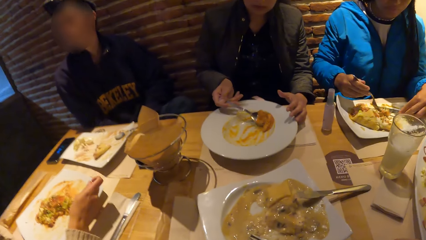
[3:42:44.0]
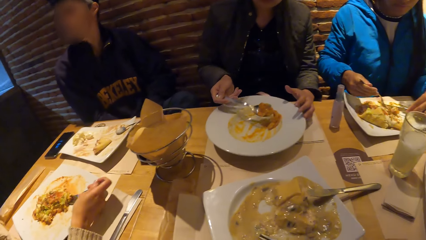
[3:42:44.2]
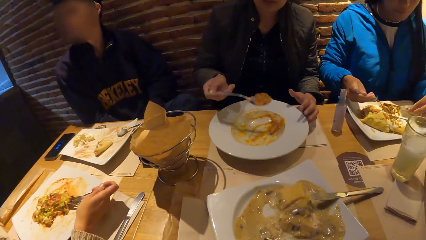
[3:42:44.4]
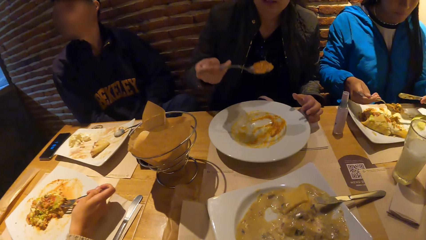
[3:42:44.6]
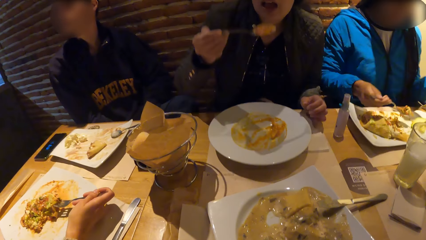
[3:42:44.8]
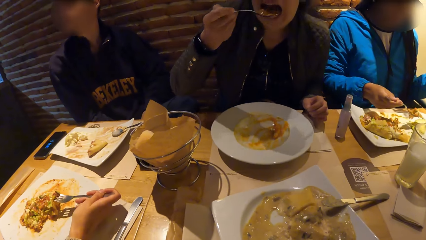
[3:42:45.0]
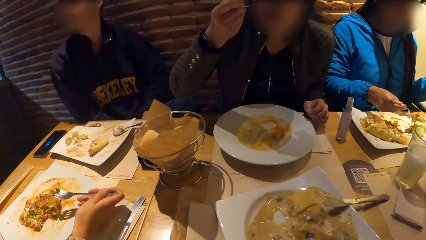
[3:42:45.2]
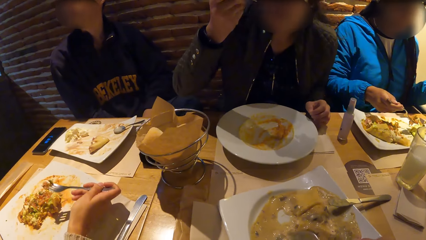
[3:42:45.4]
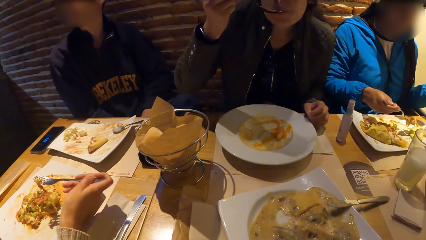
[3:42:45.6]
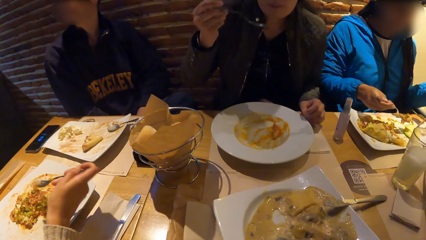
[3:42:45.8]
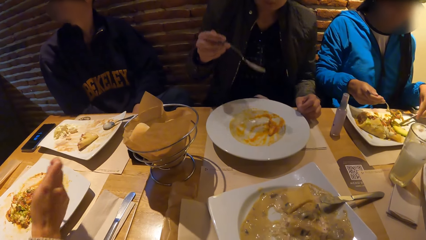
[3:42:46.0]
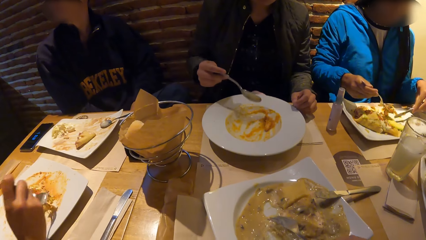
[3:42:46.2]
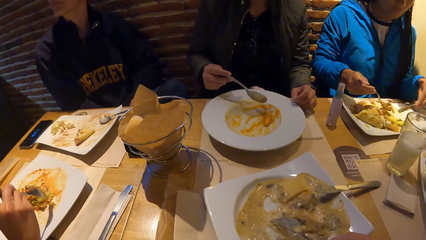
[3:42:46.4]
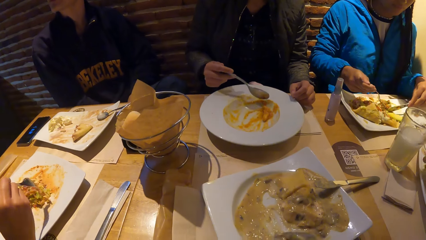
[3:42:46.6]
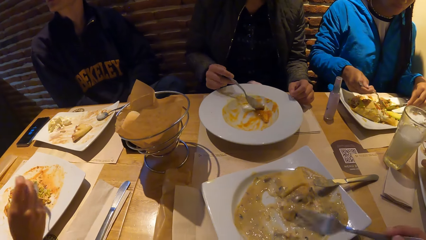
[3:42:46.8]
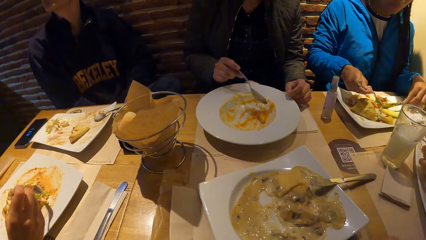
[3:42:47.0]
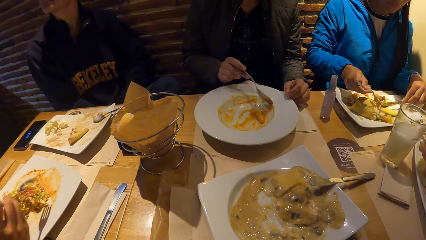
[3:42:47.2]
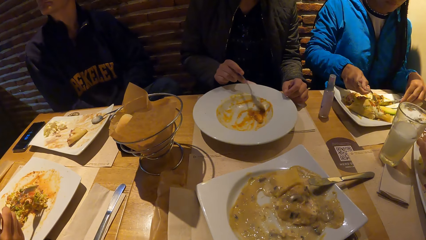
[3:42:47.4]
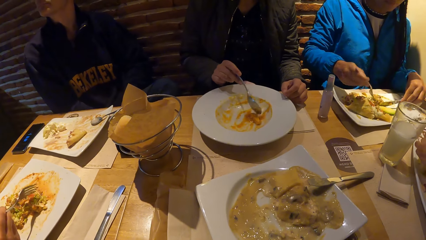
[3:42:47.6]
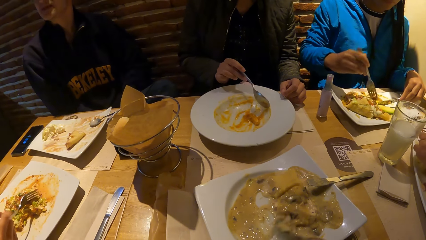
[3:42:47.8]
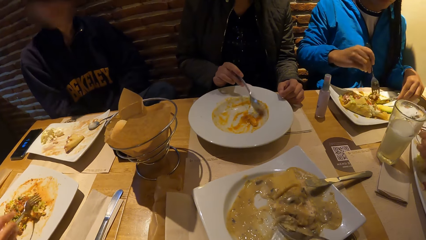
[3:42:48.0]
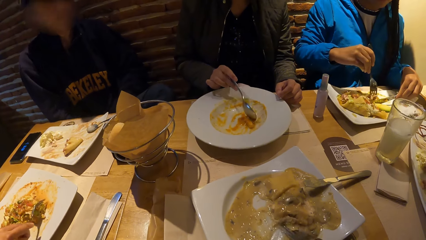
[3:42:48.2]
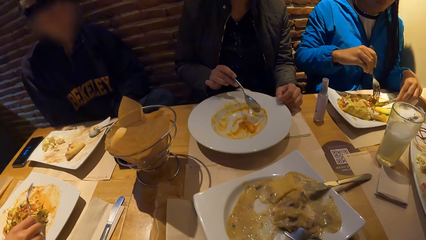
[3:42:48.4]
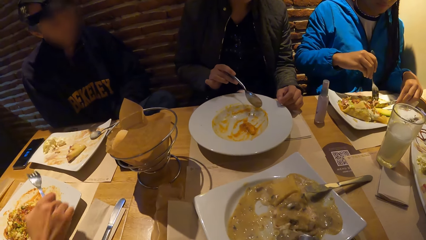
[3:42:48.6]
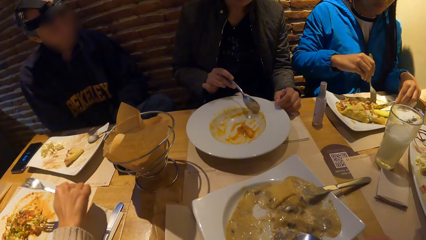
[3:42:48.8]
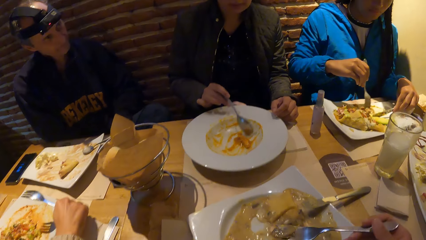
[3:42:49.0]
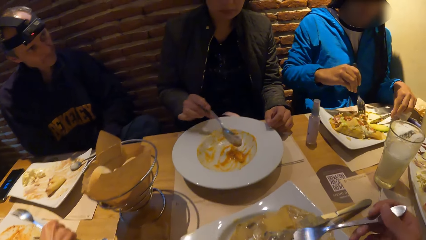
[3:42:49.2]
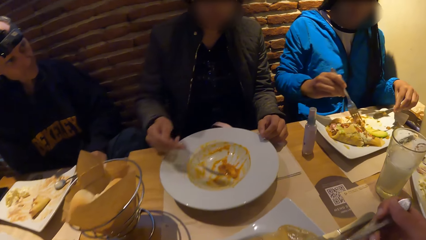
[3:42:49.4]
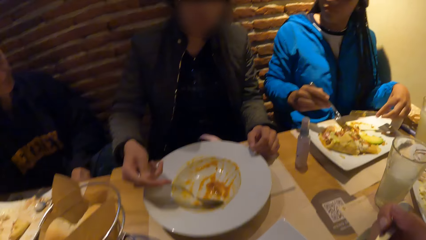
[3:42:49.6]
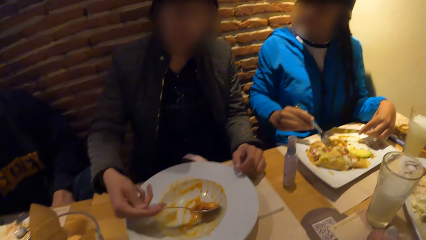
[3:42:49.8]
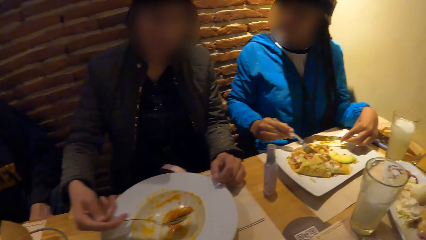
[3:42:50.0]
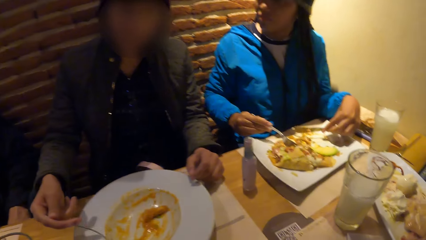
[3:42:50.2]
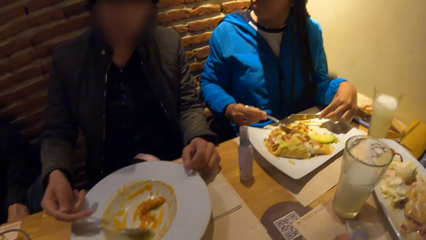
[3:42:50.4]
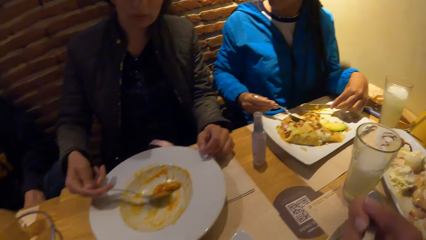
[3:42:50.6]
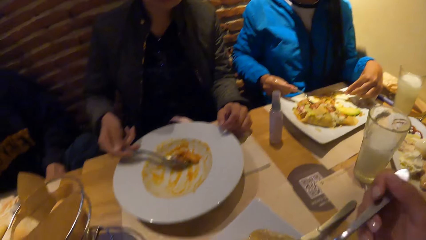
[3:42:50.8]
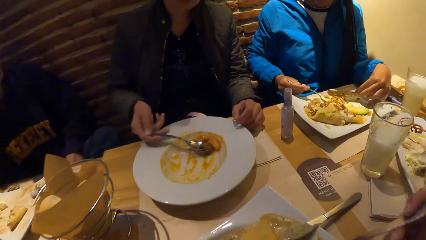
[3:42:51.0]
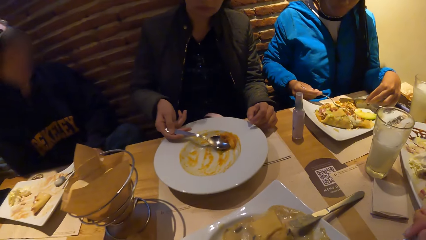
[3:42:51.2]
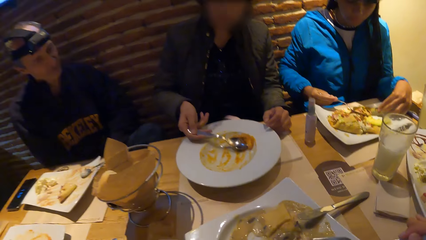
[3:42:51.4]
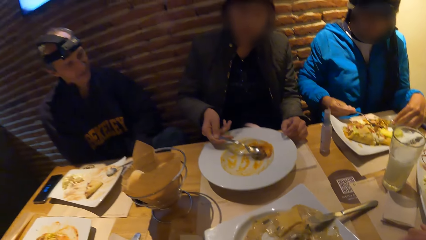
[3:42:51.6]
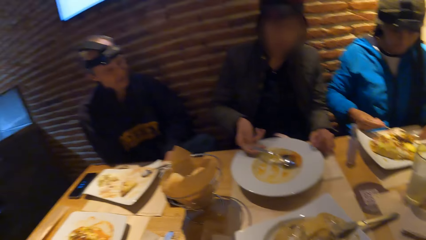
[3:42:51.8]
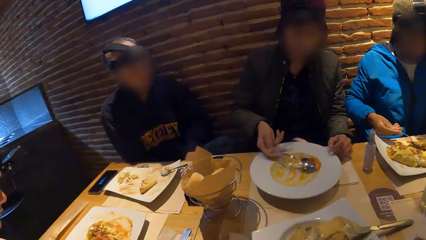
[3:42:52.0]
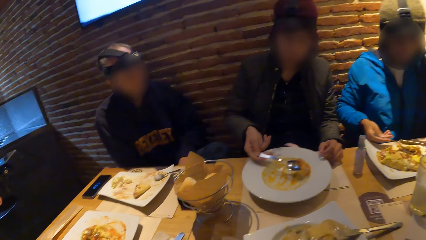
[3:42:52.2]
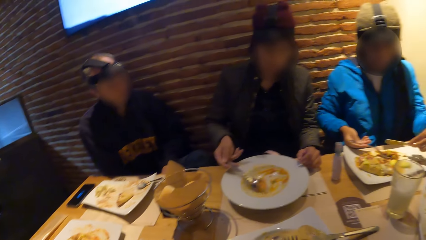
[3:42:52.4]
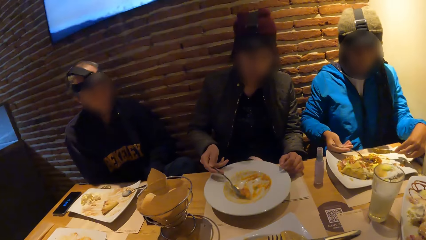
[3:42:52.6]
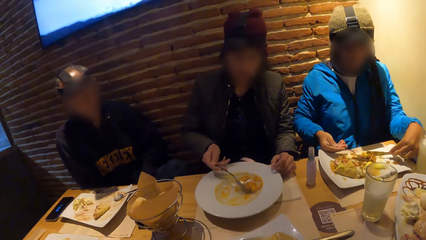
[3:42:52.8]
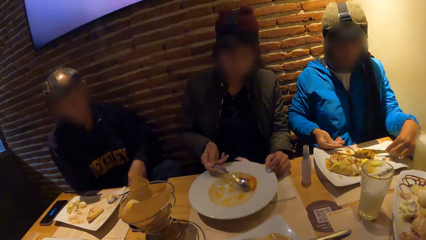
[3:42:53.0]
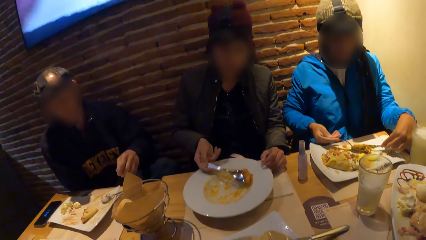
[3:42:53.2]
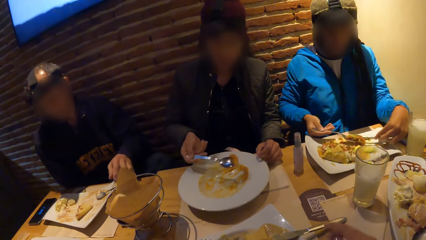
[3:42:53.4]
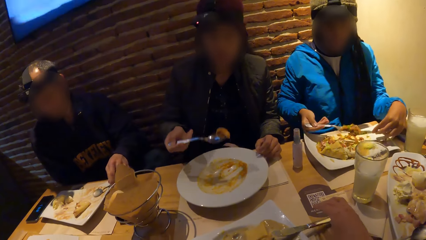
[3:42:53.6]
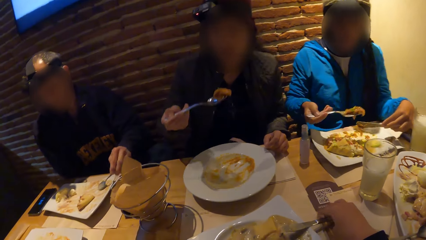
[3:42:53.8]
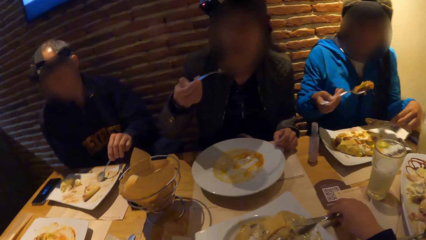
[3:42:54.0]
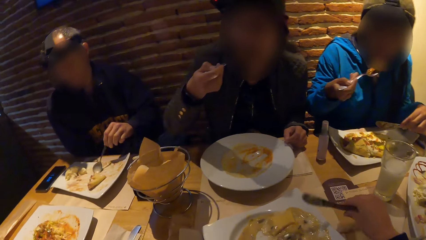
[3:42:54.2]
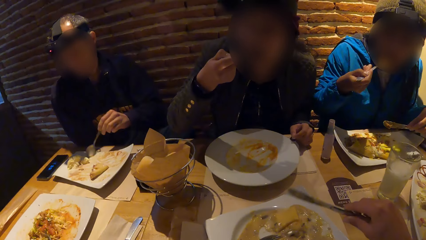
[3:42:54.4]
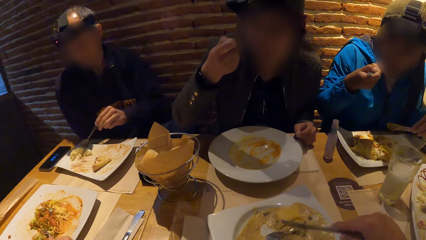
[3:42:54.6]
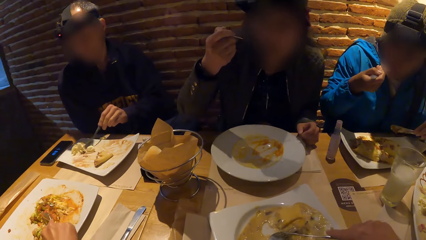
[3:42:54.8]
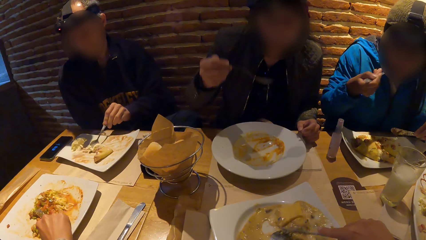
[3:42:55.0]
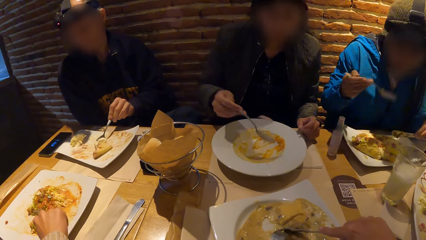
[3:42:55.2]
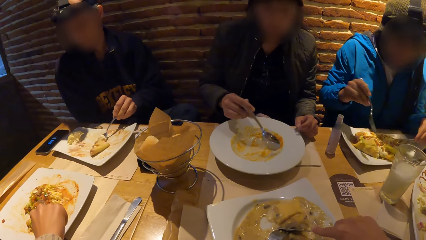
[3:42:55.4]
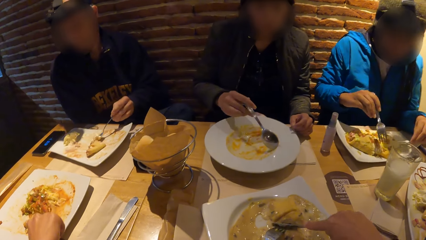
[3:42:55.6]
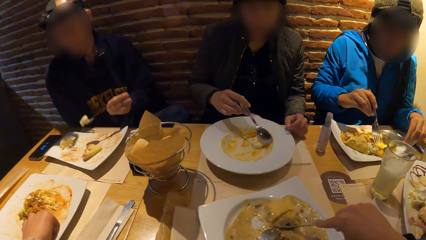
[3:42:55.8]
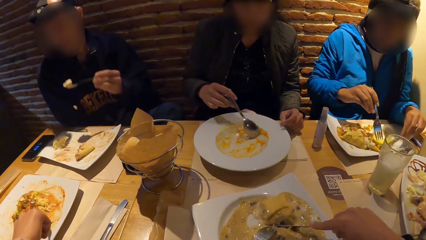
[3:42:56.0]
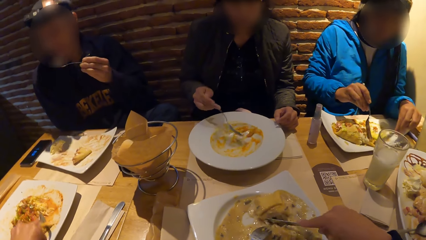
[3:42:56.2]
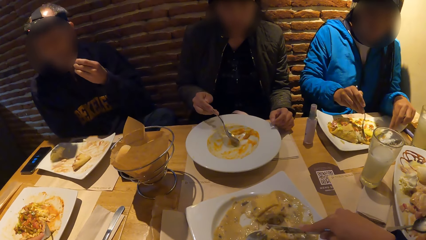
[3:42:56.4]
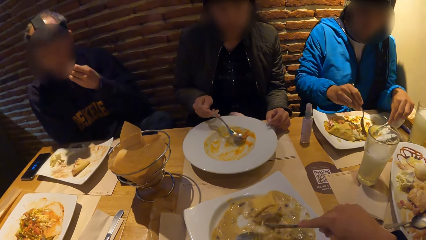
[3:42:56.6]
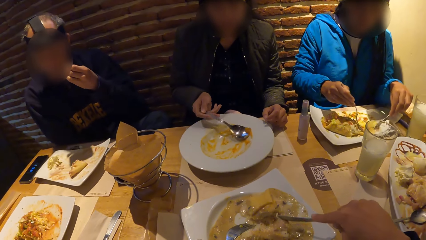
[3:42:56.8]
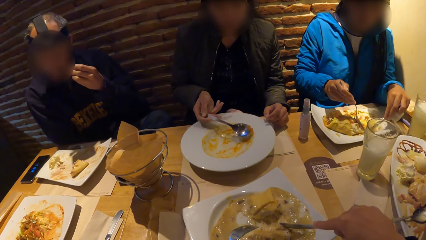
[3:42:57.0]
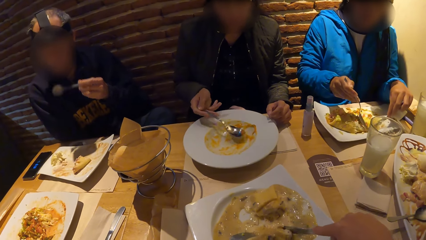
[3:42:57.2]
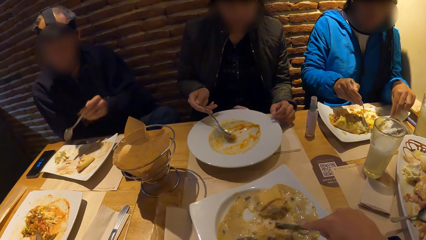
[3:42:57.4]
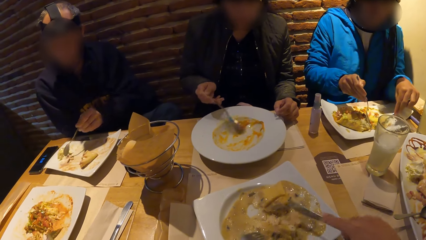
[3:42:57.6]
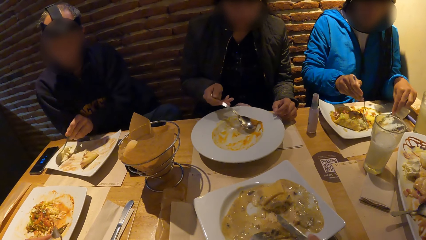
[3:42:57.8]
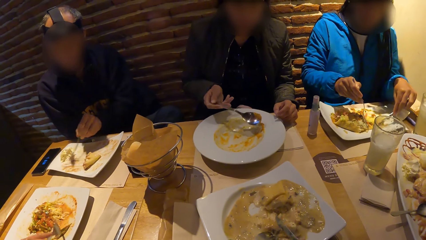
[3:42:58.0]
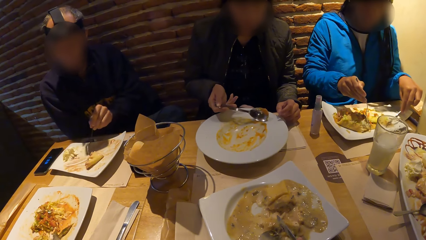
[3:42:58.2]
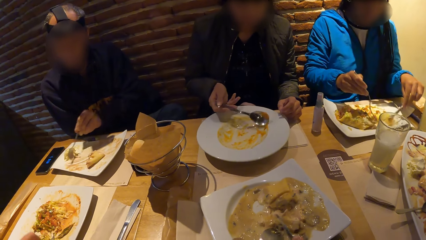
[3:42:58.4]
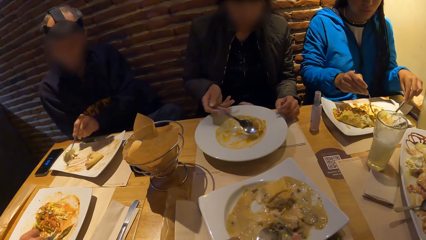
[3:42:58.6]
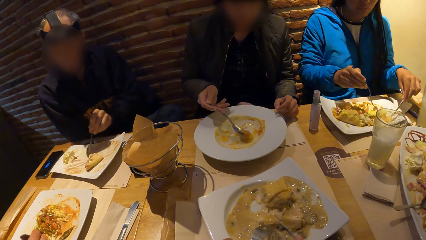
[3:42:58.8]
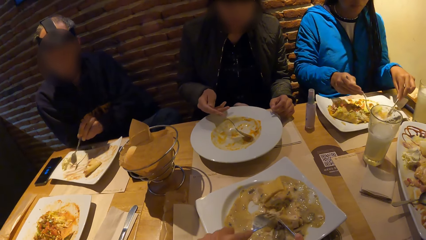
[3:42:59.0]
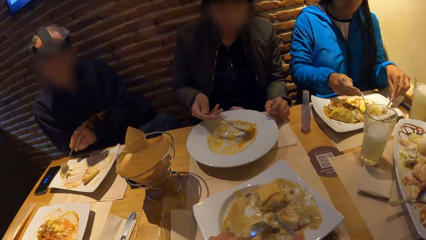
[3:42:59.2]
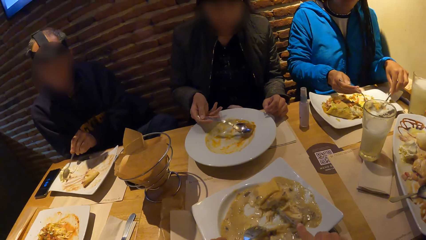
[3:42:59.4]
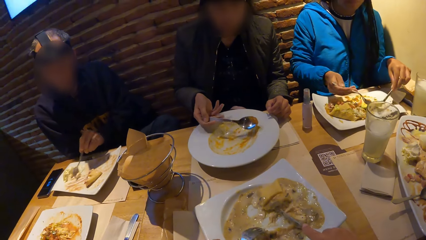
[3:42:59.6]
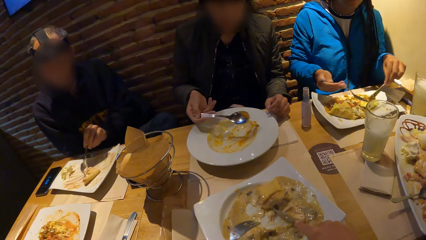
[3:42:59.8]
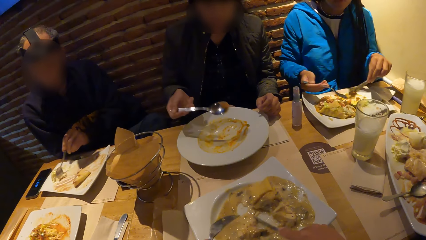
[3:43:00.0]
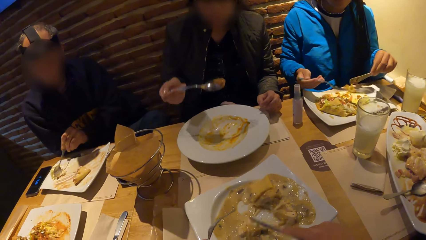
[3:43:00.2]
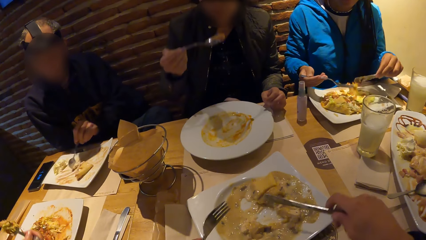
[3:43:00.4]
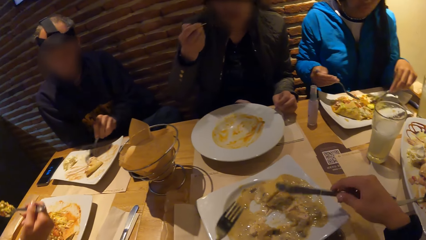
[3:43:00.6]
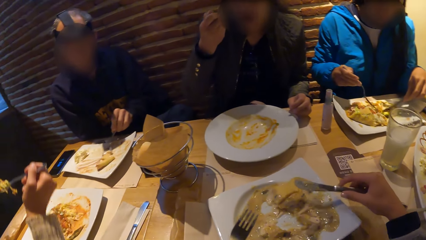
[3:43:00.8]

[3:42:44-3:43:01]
A woman puts the food in her mouth with the spoon in her right hand. Another woman interacts with the first woman at the table. The camera wearer picks up the fork and knife from the plate. The first woman puts the food in her mouth with the spoon in her right hand. The other woman puts the food in her mouth with the fork in her right hand. The camera wearer cuts the food with the knife on the plate. A man puts the food in his mouth with the spoon in his left hand.
